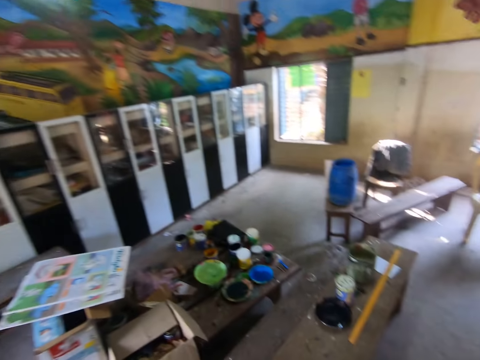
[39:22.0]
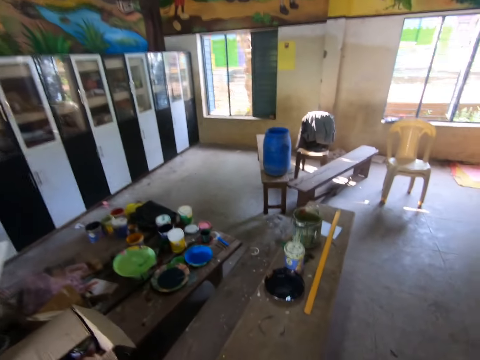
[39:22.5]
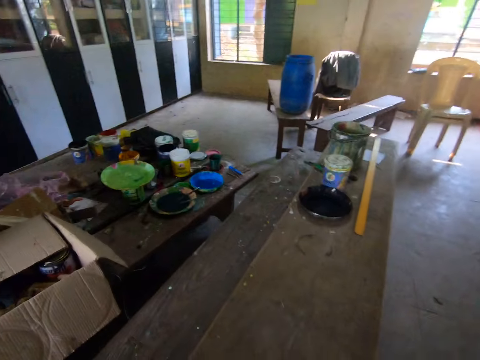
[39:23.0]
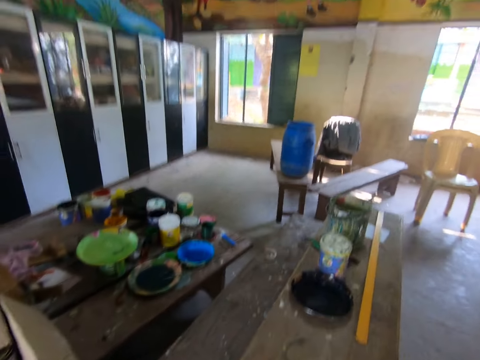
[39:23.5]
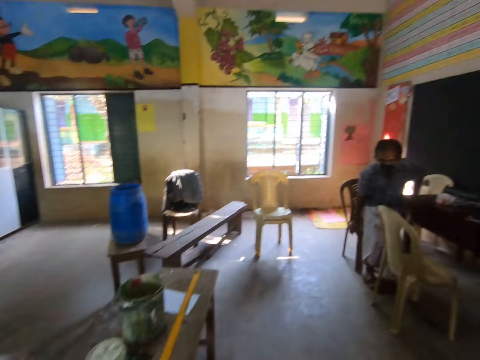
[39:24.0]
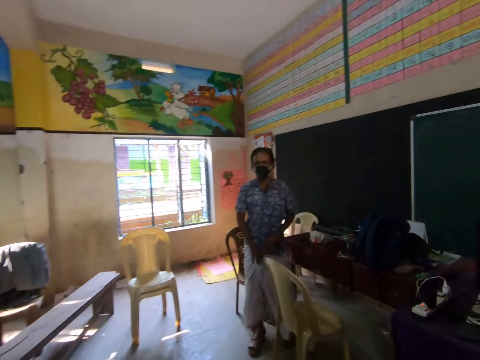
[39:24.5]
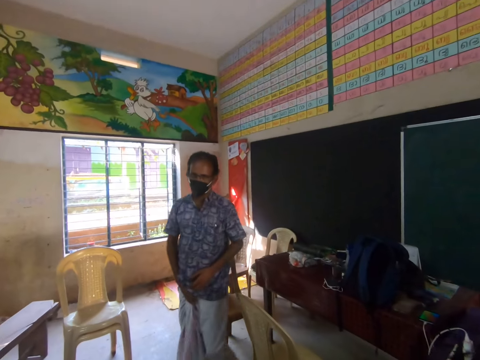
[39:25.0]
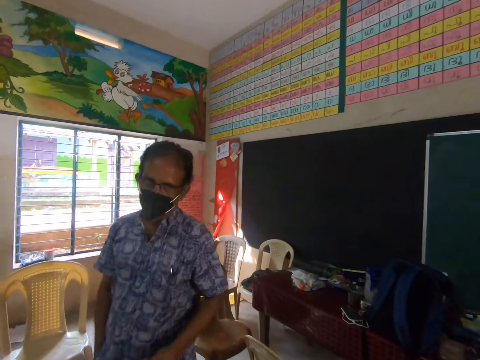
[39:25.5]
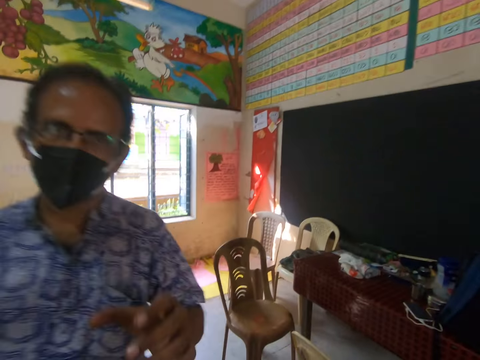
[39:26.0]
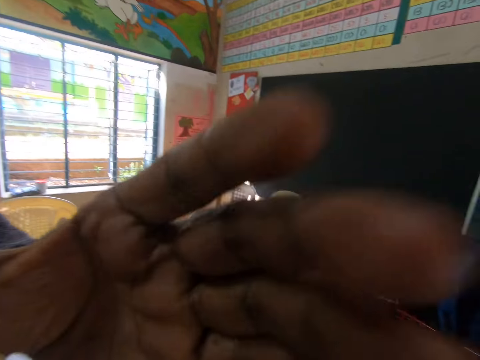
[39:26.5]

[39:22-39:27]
A man stands up from a chair. The camera wearer walks towards the man. The man walks. The man touches the camera wearer's camera.
